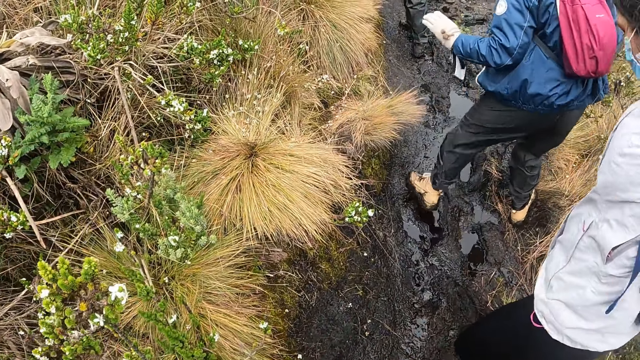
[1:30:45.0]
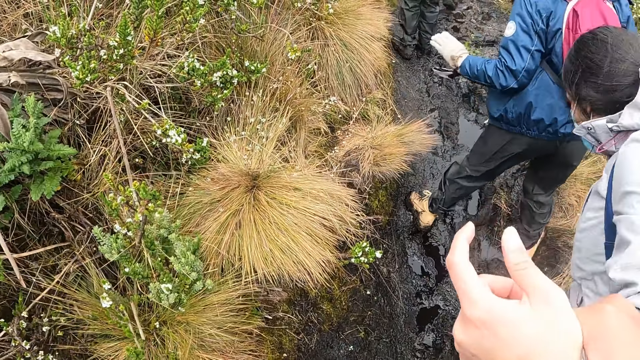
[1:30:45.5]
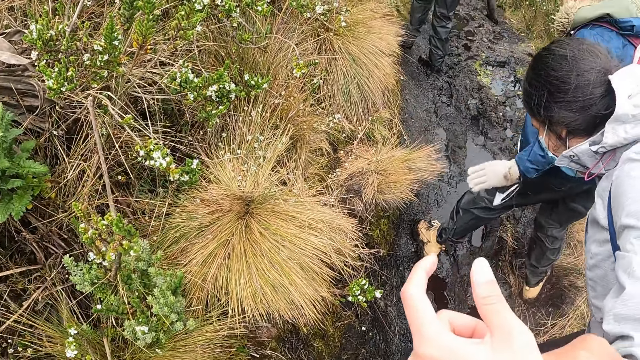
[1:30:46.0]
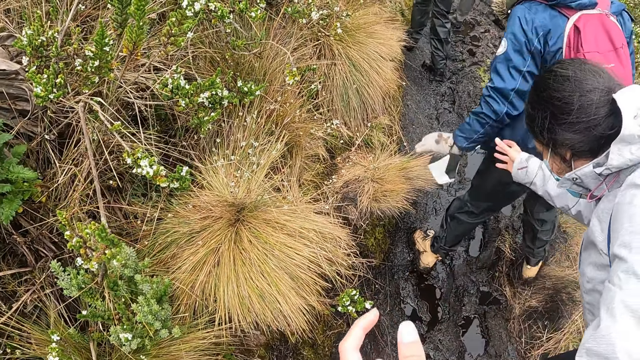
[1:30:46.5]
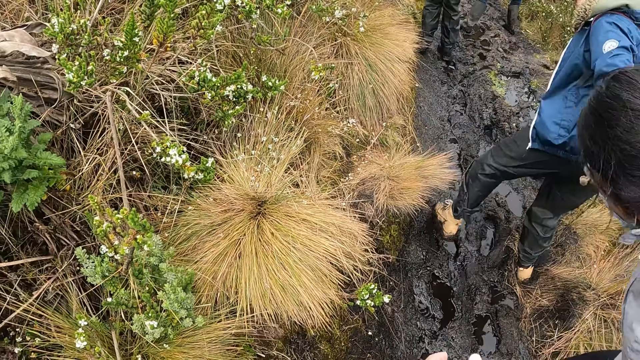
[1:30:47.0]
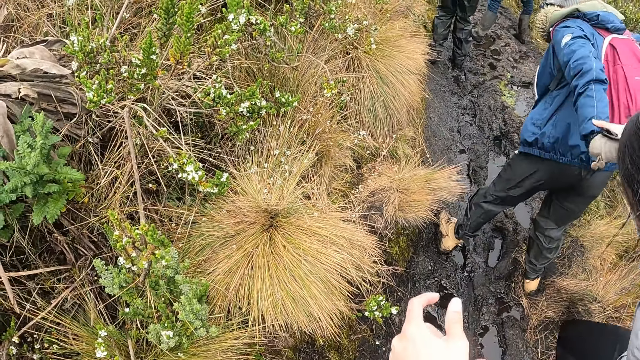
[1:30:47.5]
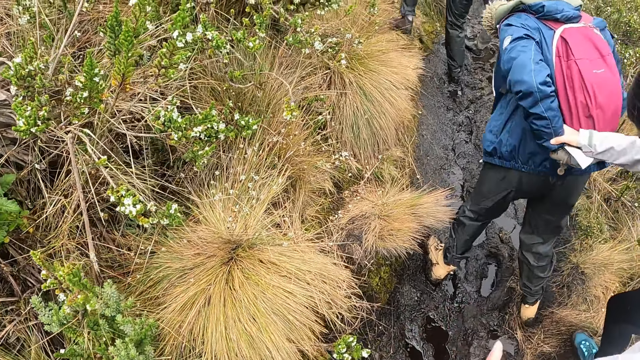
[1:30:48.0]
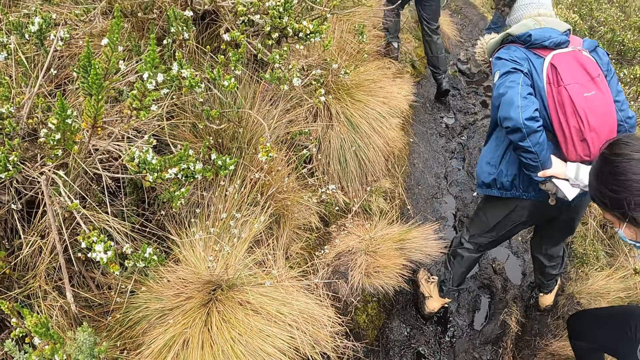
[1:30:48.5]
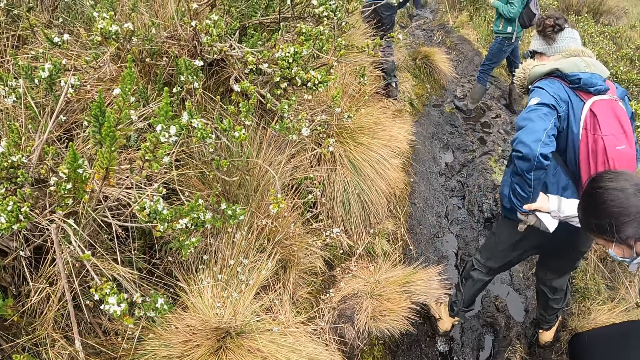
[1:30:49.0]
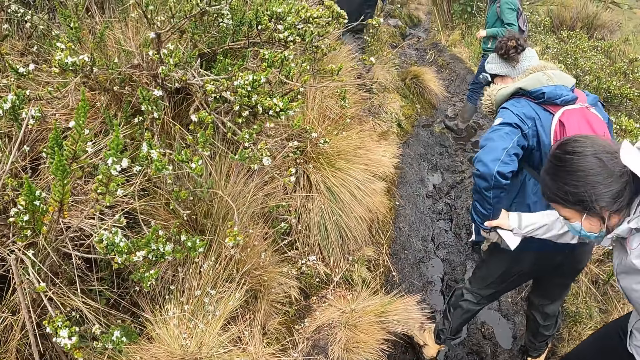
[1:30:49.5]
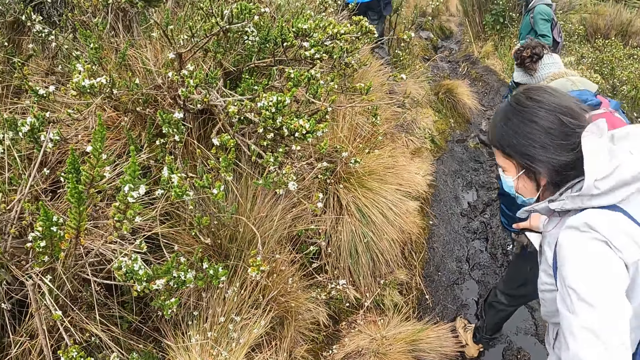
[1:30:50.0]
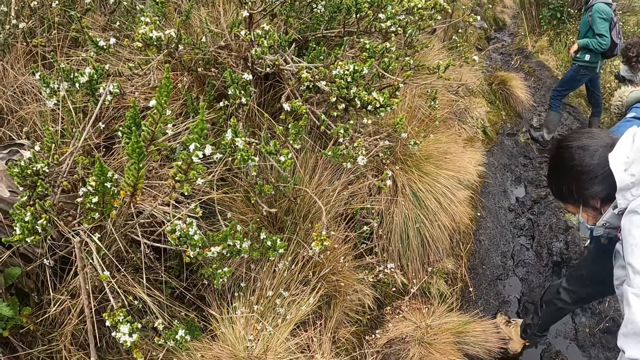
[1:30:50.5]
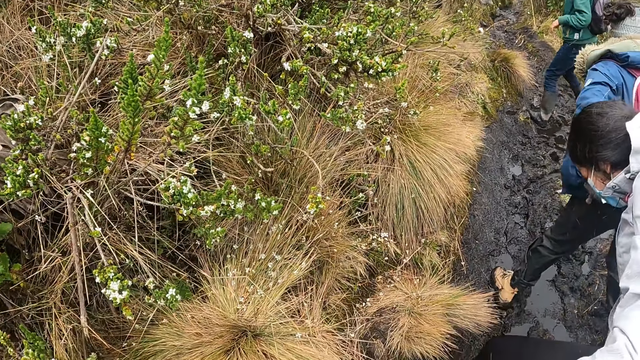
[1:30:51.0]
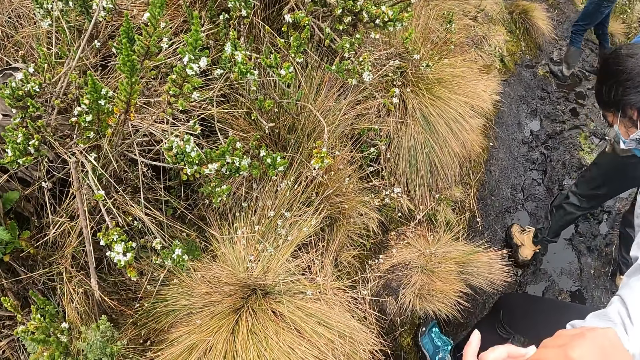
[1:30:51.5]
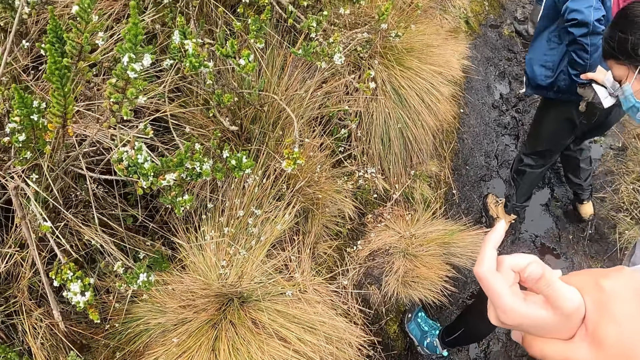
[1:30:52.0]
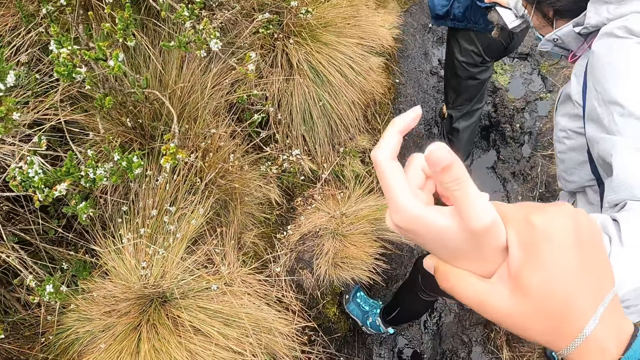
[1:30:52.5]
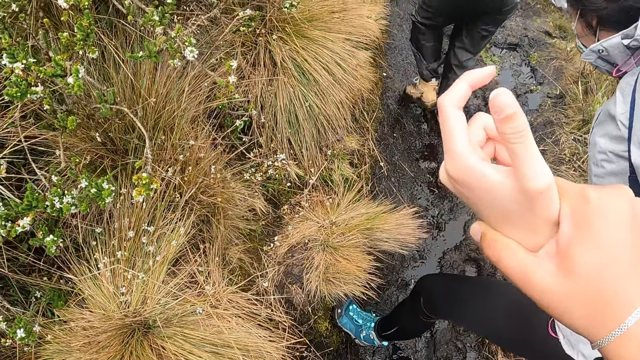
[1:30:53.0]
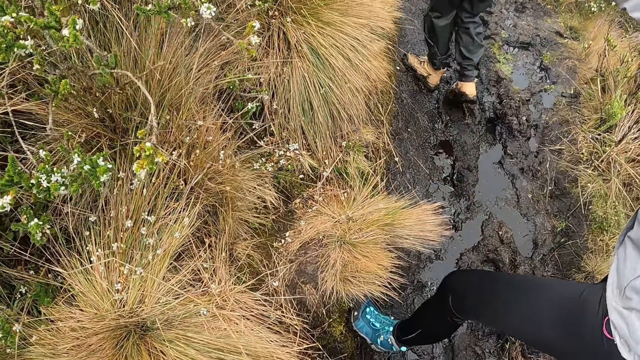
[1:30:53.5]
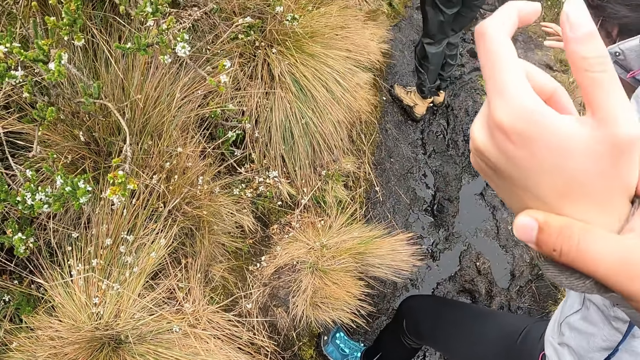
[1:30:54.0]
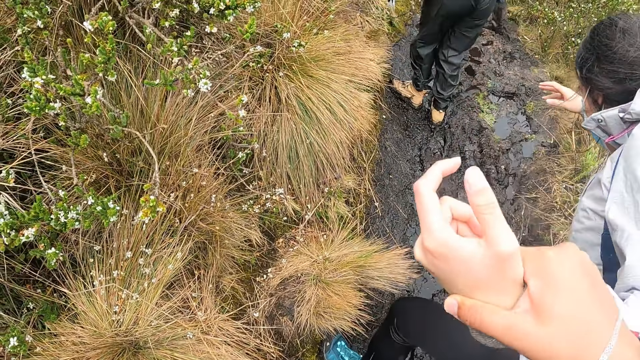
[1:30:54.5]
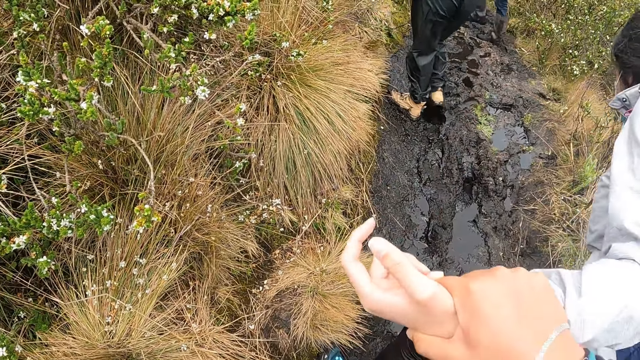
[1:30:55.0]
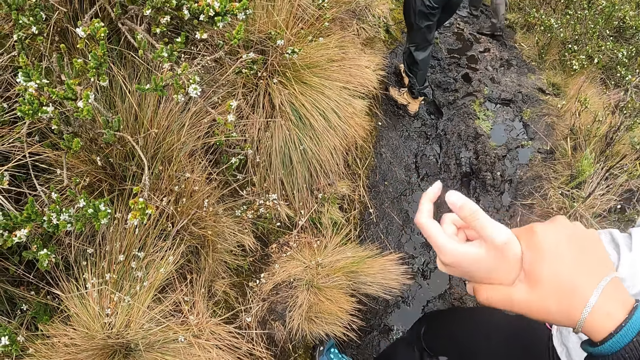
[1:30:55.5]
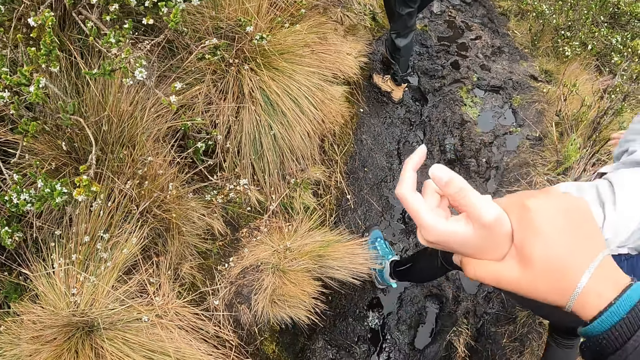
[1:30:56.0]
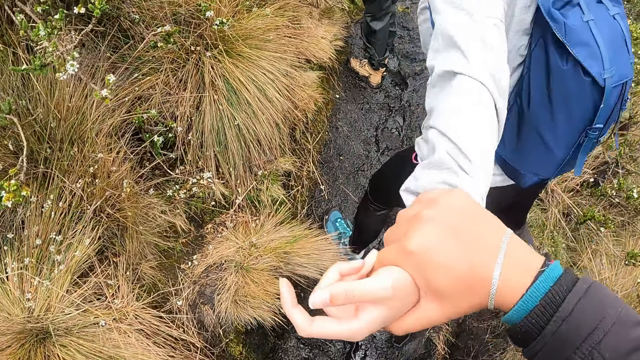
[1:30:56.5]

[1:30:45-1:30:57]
A woman converses with another woman. A lady holds another lady's hands.

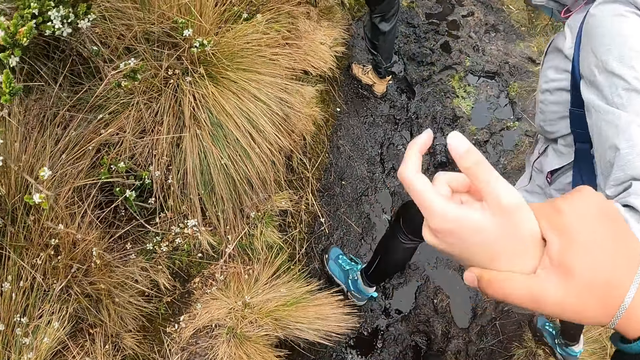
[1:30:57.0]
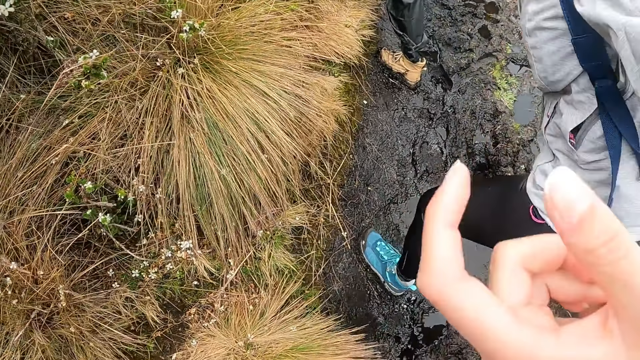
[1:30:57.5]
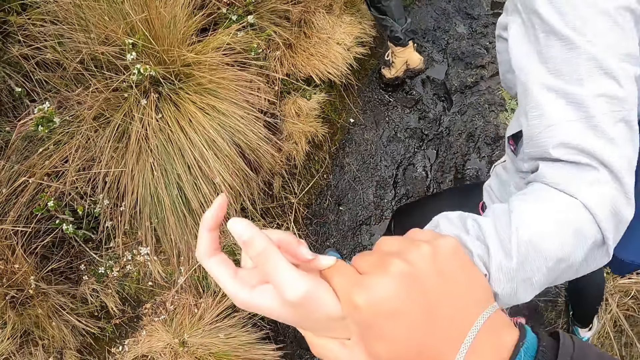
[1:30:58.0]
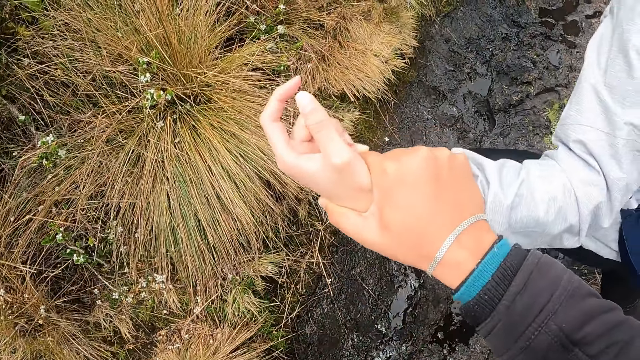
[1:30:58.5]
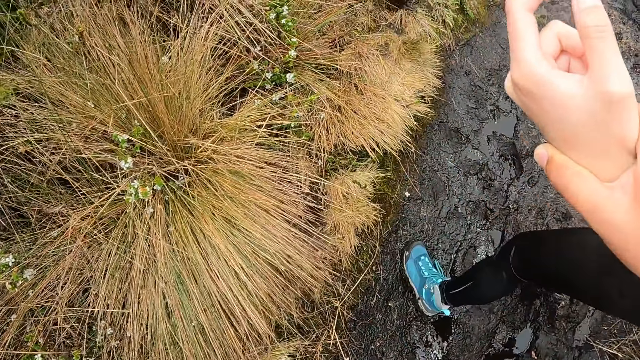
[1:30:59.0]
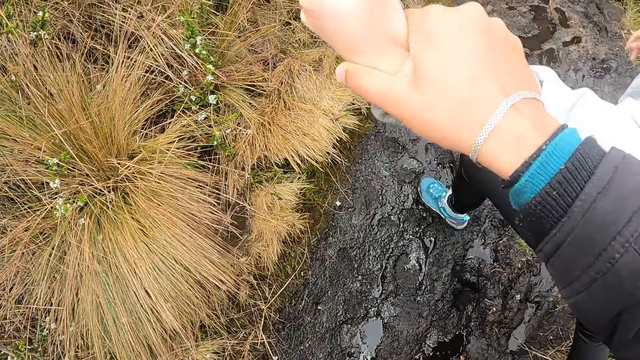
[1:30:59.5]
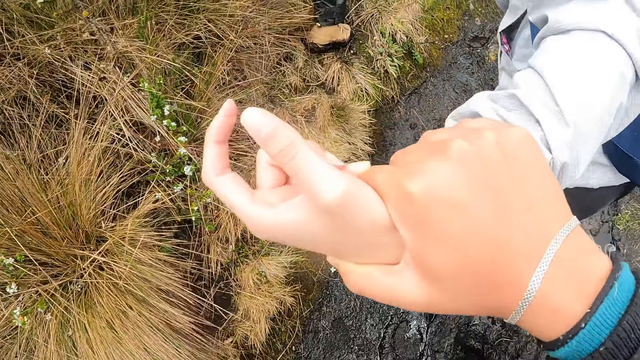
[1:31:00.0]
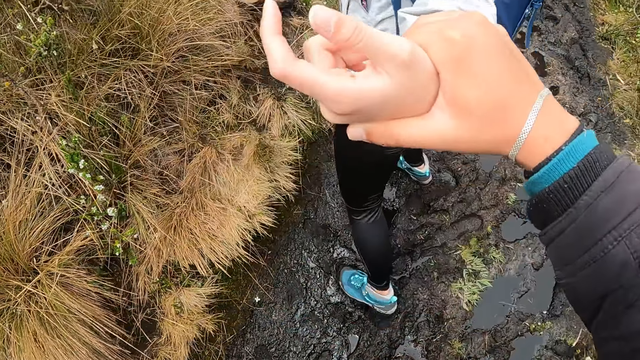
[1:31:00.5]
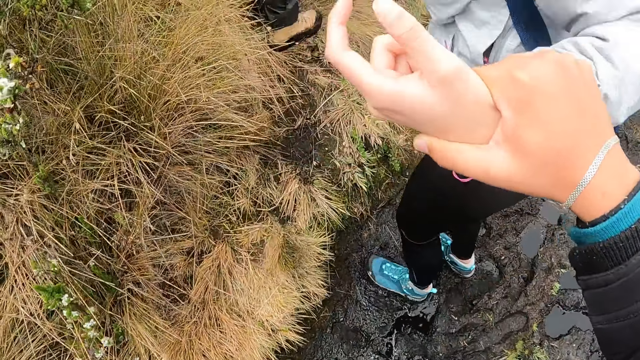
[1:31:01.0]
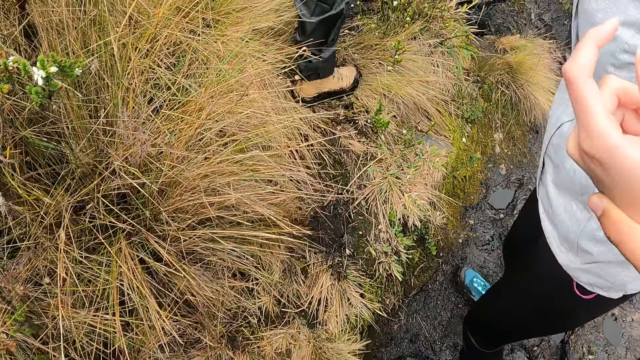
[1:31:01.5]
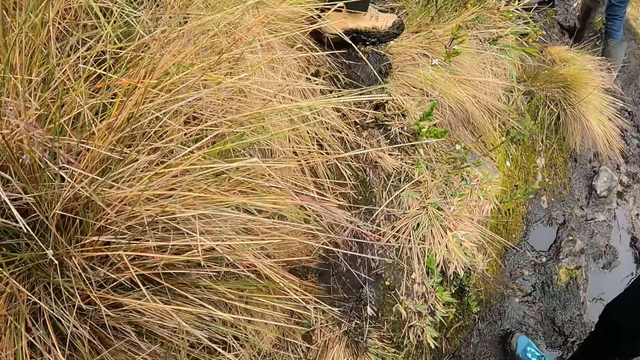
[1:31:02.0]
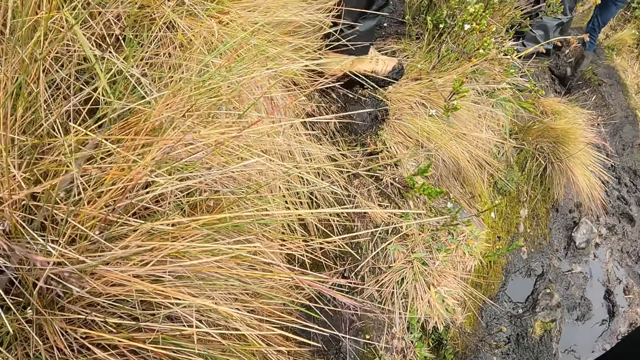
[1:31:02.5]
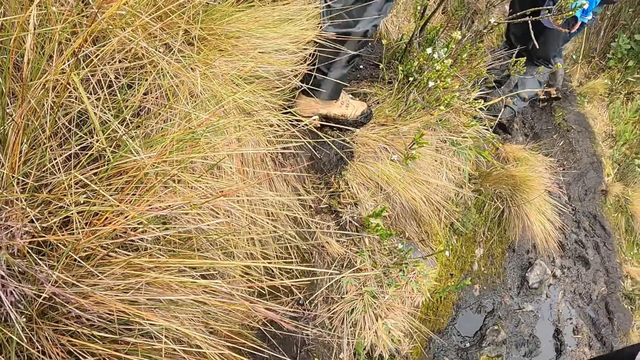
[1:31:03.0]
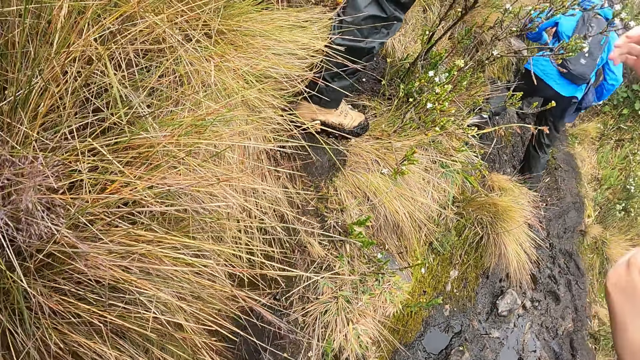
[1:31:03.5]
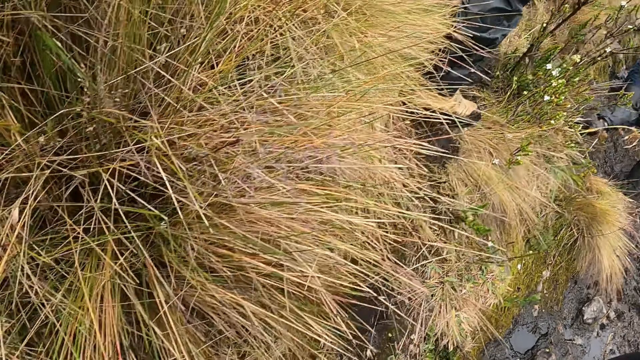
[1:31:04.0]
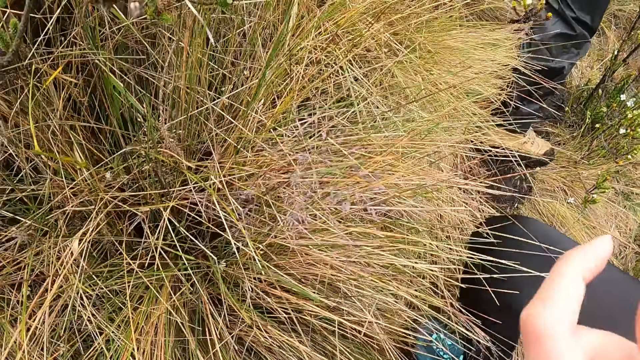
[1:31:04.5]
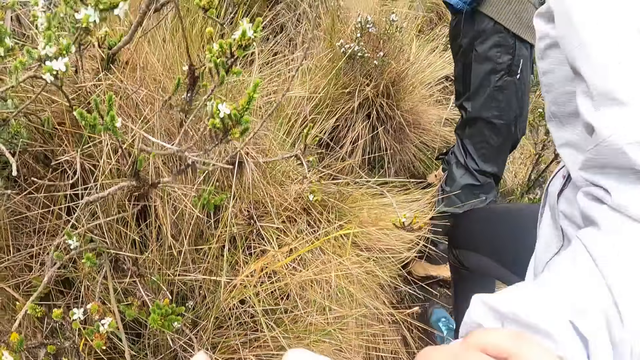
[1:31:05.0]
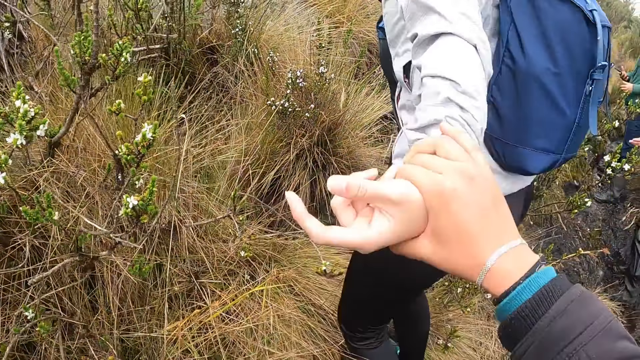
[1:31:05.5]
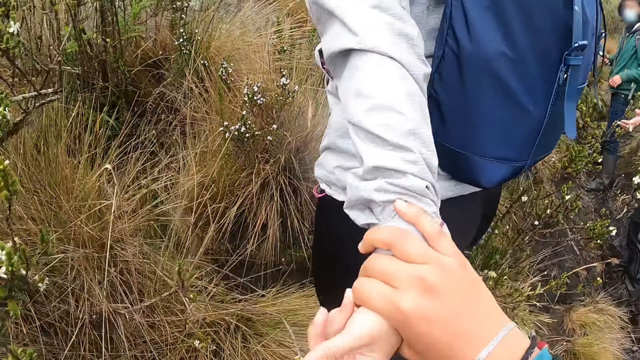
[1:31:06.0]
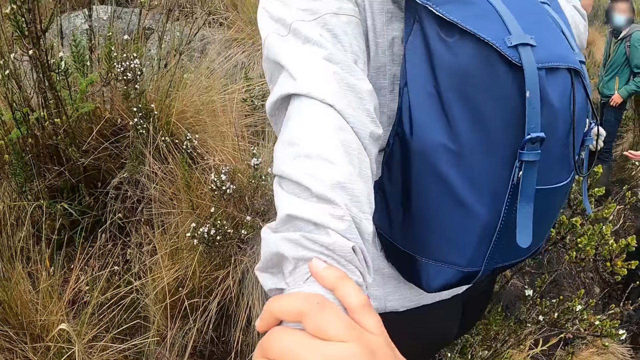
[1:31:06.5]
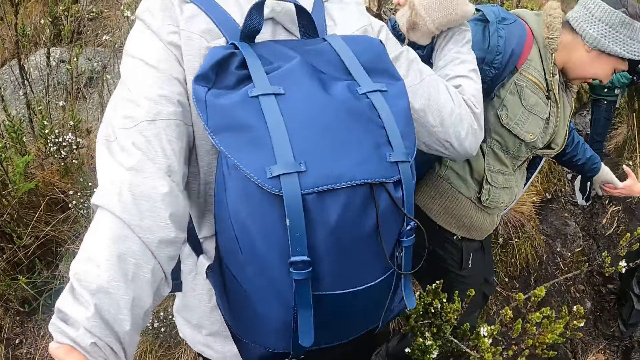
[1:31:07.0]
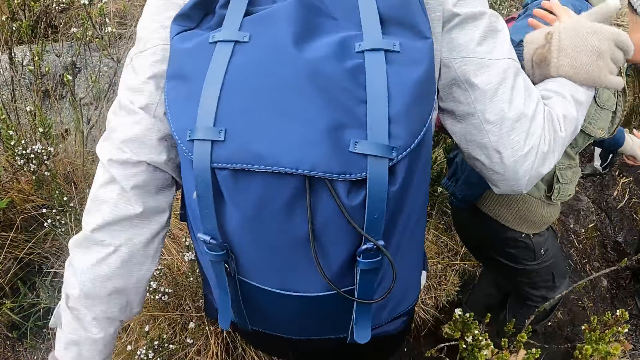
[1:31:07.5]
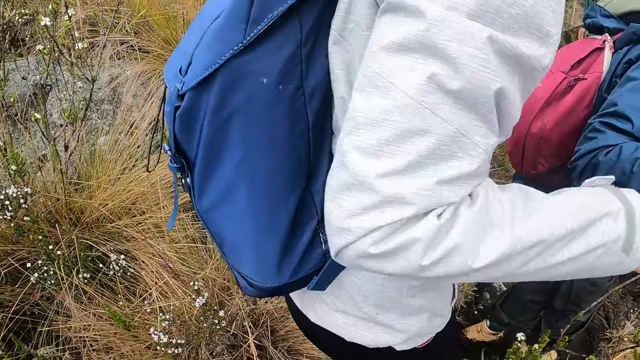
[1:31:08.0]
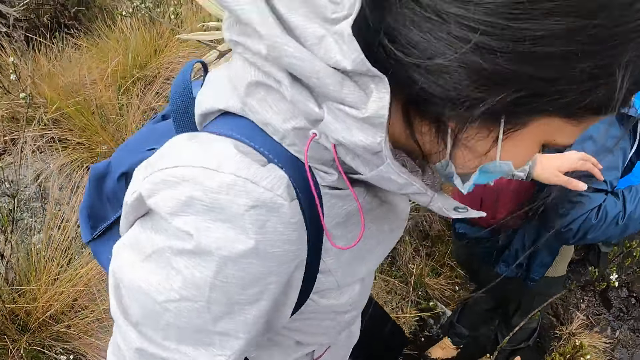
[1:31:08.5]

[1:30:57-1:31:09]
A woman converses with another woman. A lady holds another lady's hands.
